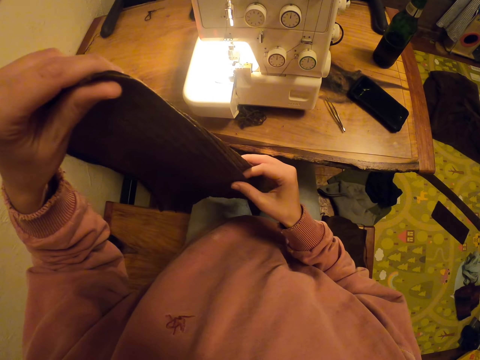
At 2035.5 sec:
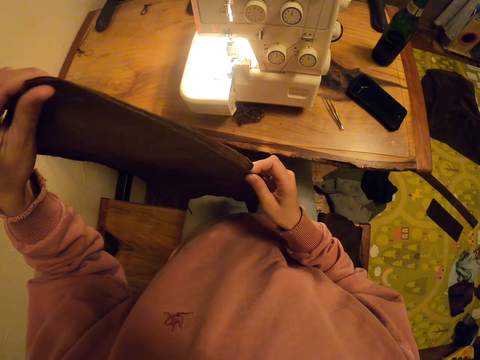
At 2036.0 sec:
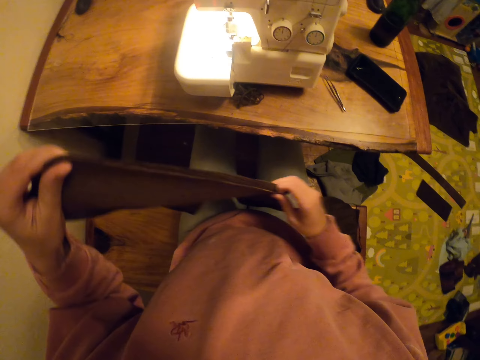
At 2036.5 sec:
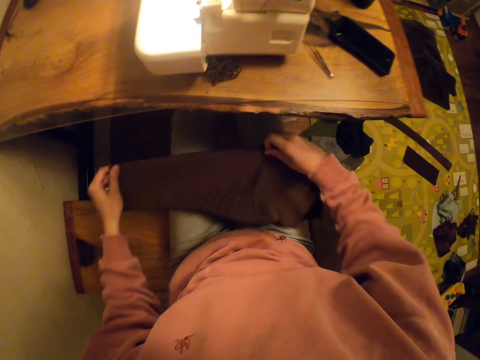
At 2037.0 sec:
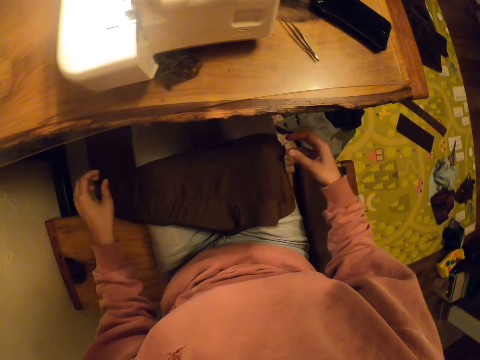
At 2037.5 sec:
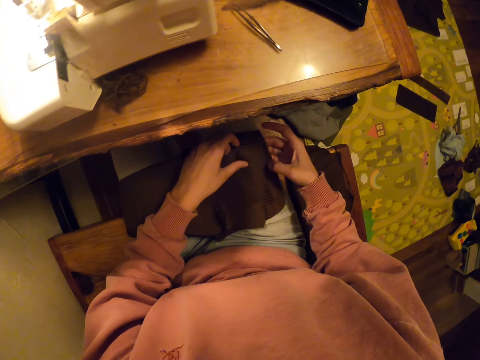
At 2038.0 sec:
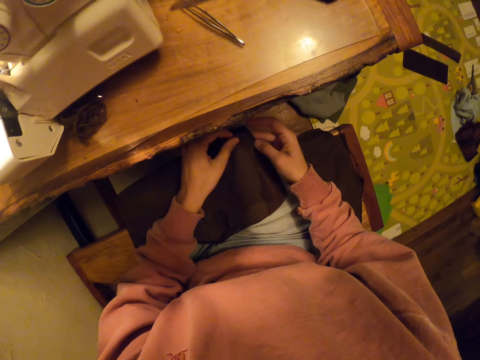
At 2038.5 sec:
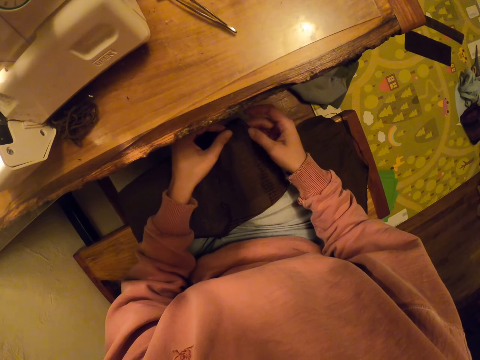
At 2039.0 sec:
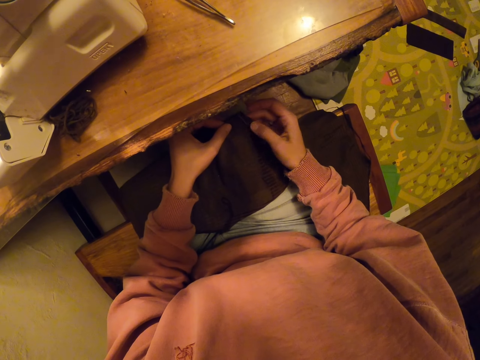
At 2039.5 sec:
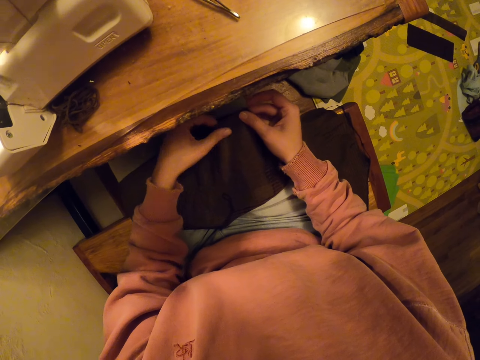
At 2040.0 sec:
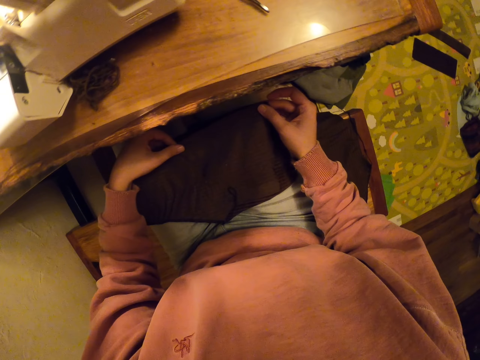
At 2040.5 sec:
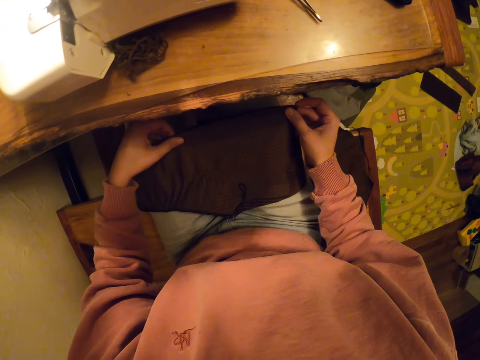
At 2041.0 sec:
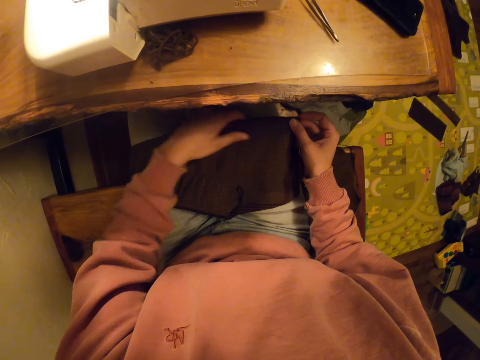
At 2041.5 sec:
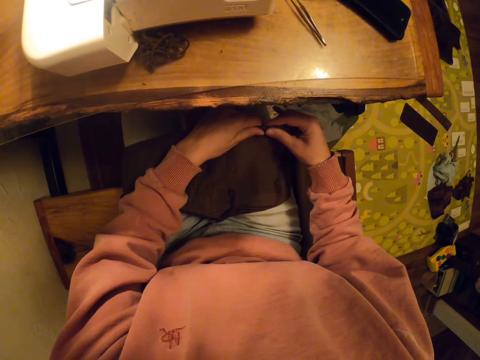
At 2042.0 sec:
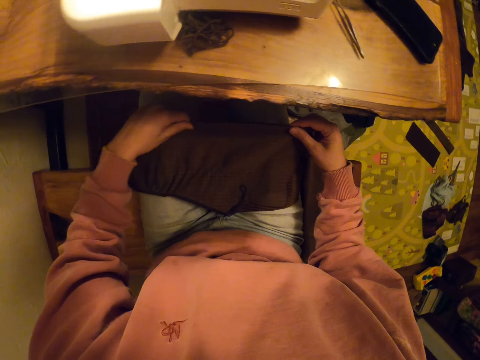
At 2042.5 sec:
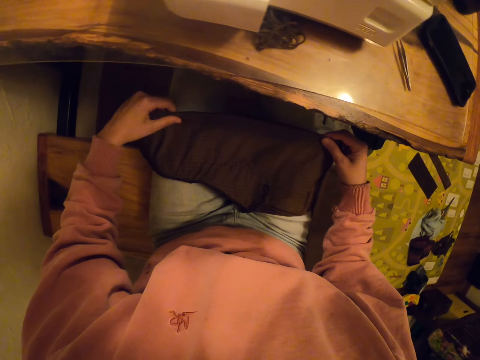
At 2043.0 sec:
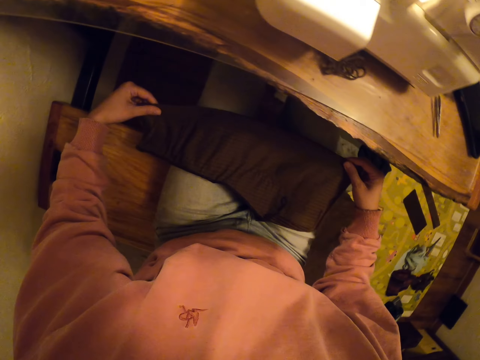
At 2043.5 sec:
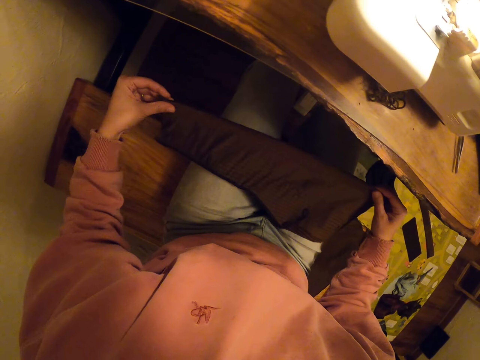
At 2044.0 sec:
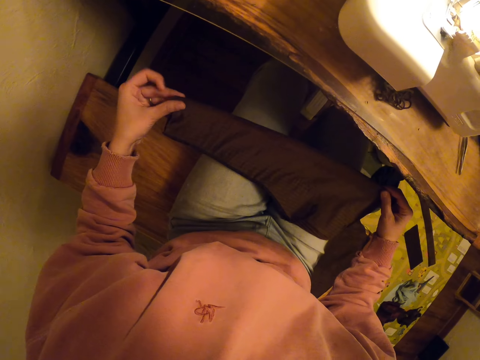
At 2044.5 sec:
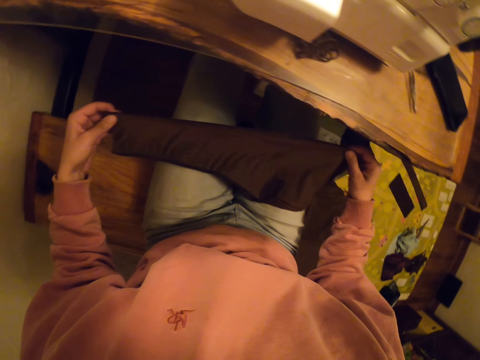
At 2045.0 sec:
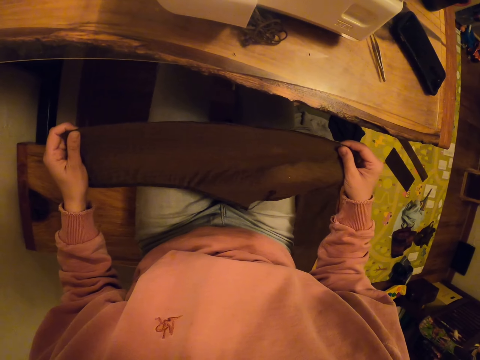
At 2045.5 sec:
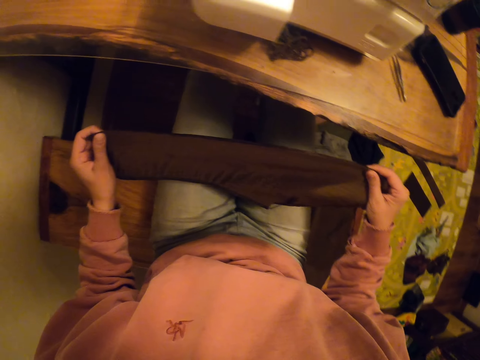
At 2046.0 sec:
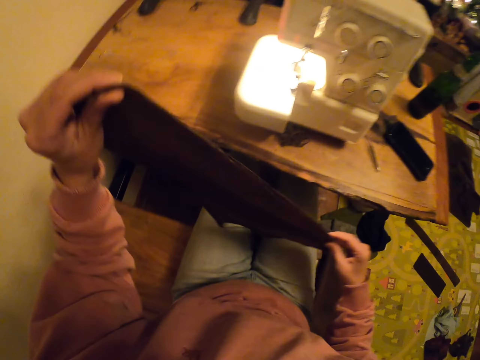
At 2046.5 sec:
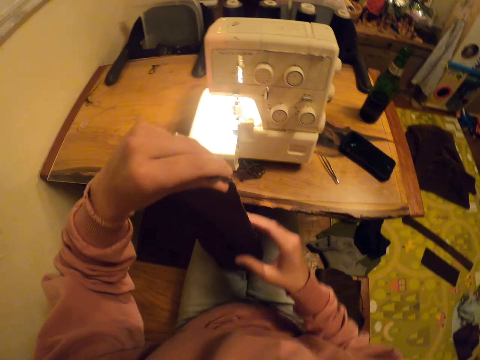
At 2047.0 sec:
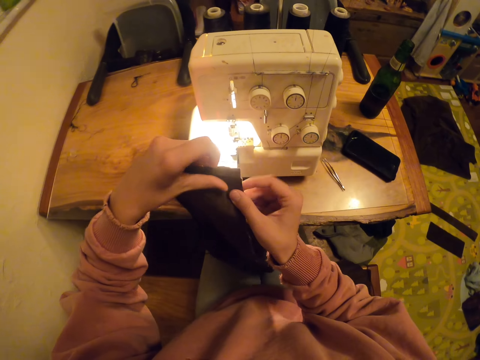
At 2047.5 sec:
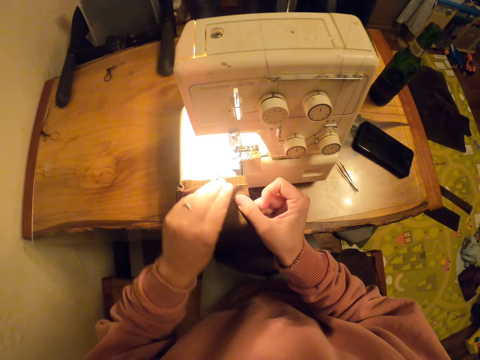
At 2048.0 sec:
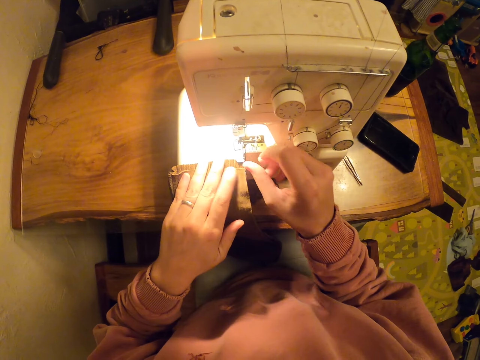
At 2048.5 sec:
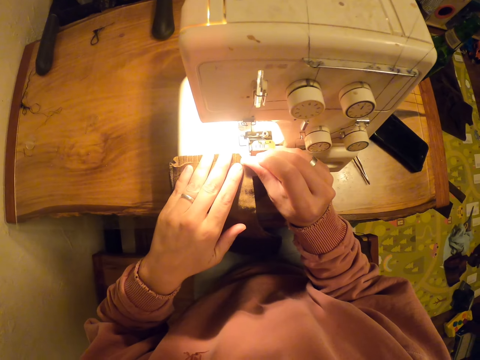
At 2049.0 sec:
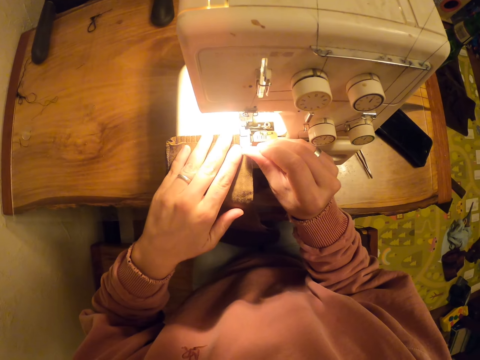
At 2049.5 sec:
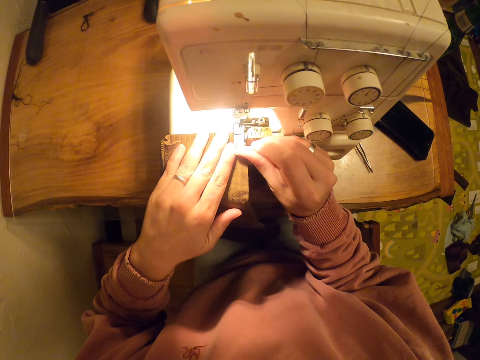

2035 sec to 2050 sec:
The camera wearer places the piece of cloth on the sewing machine.

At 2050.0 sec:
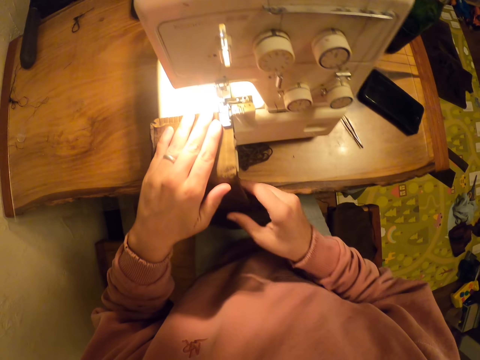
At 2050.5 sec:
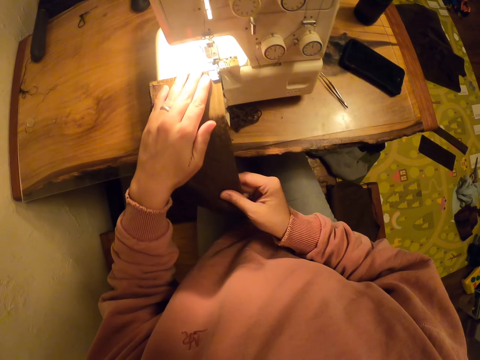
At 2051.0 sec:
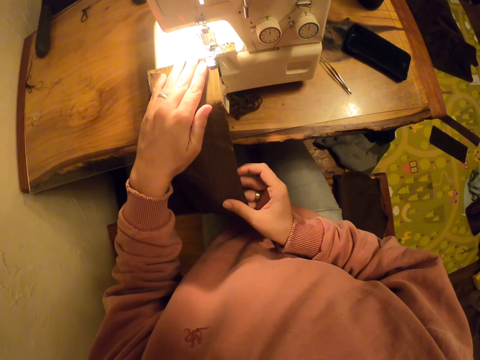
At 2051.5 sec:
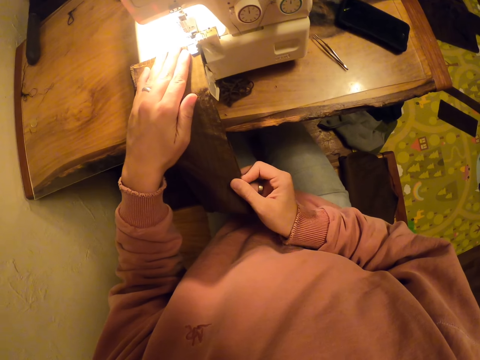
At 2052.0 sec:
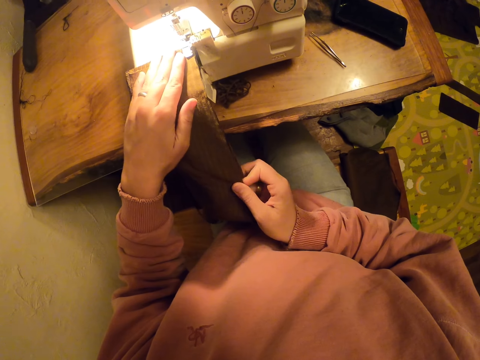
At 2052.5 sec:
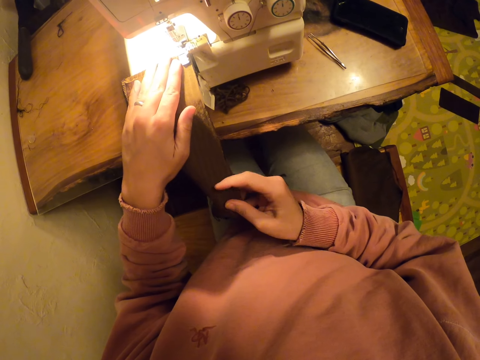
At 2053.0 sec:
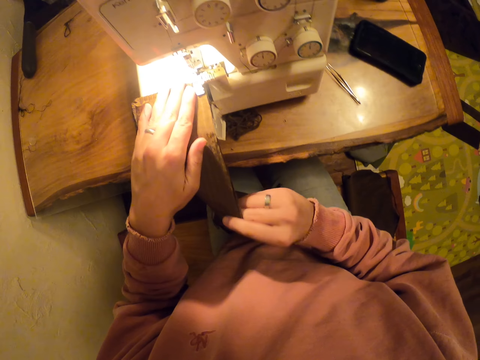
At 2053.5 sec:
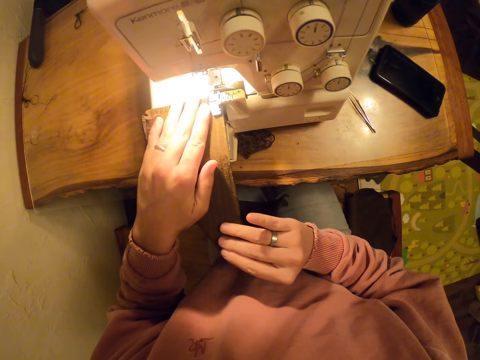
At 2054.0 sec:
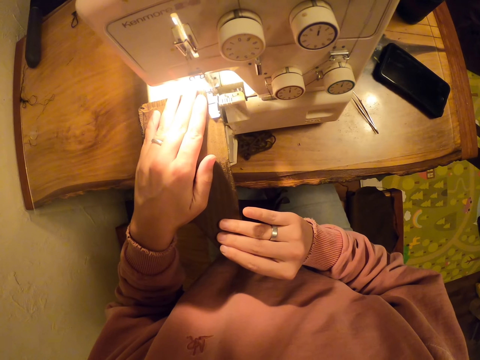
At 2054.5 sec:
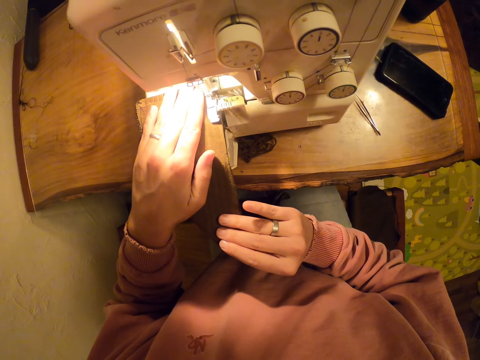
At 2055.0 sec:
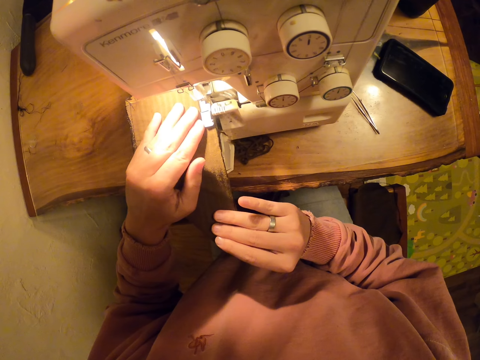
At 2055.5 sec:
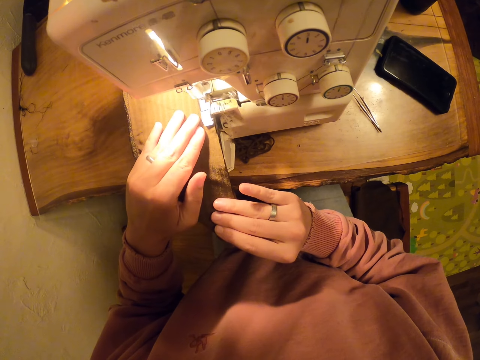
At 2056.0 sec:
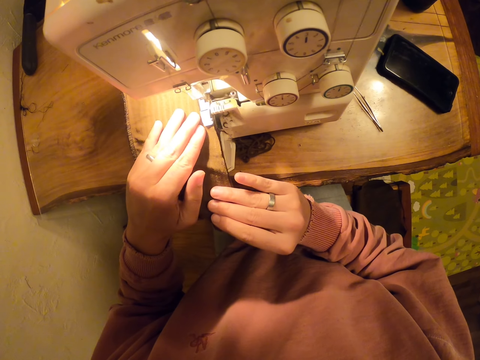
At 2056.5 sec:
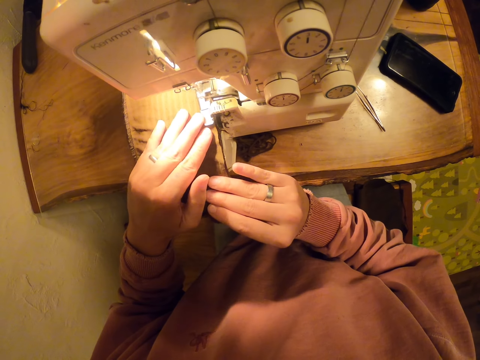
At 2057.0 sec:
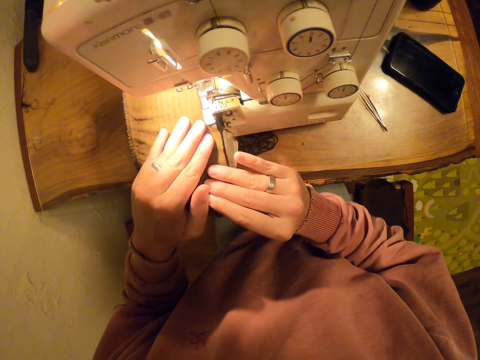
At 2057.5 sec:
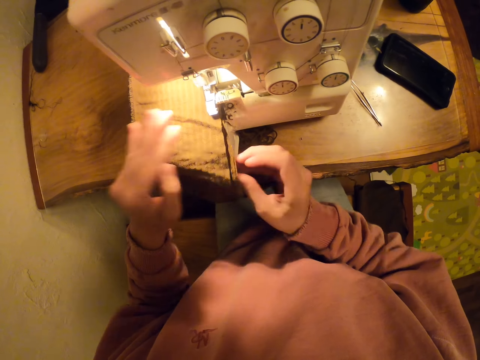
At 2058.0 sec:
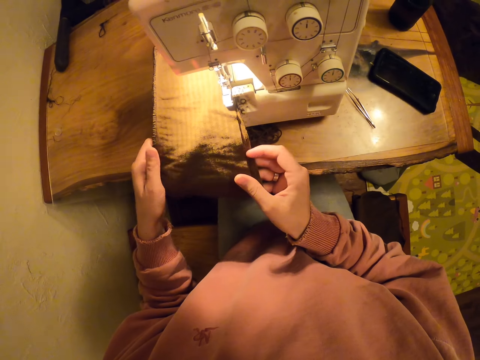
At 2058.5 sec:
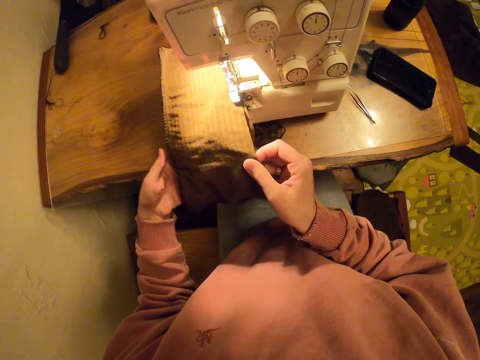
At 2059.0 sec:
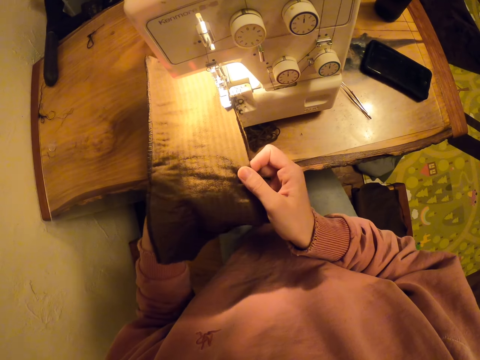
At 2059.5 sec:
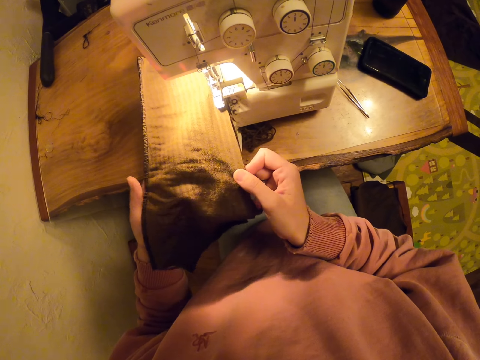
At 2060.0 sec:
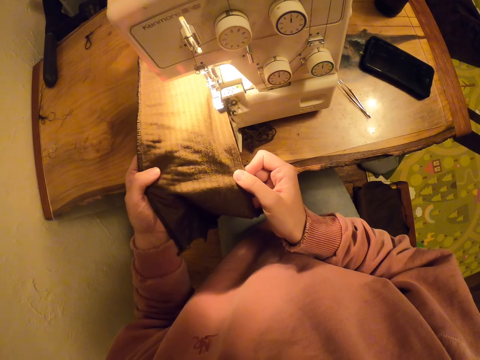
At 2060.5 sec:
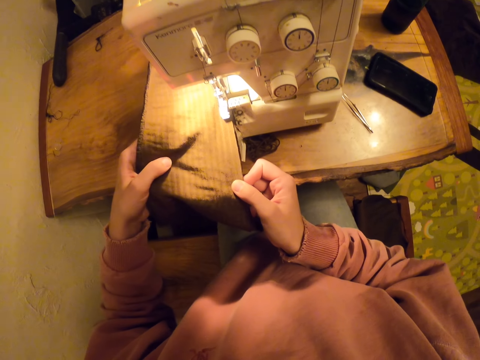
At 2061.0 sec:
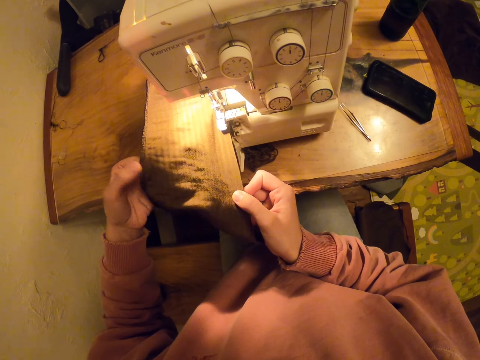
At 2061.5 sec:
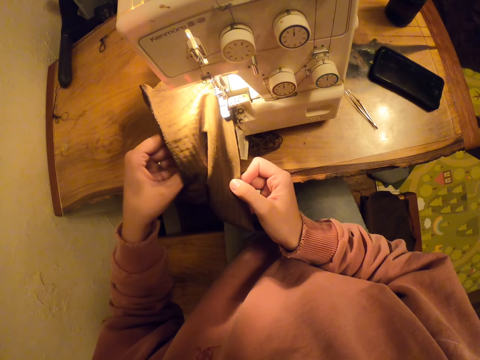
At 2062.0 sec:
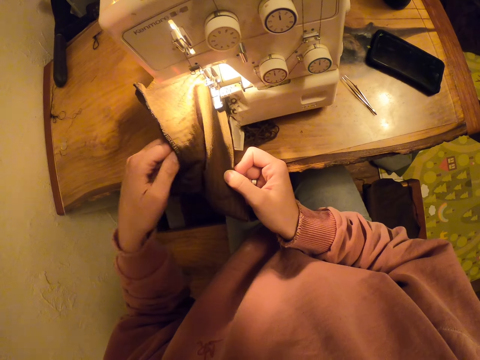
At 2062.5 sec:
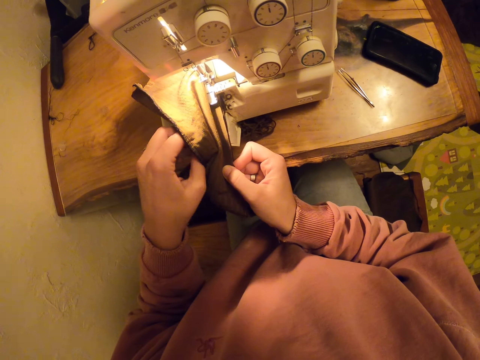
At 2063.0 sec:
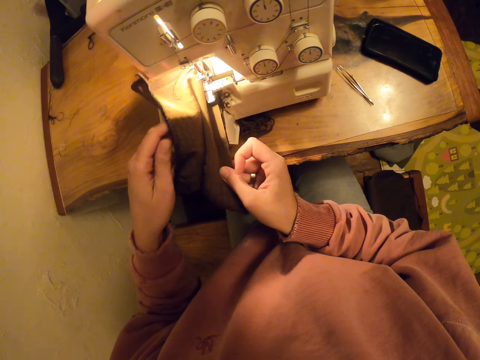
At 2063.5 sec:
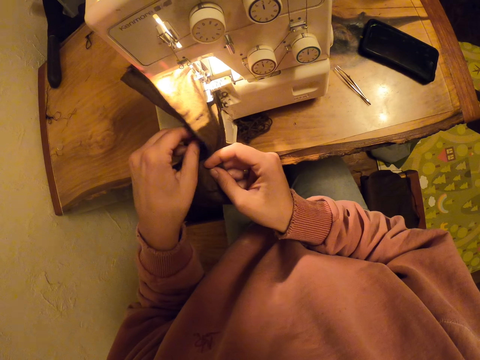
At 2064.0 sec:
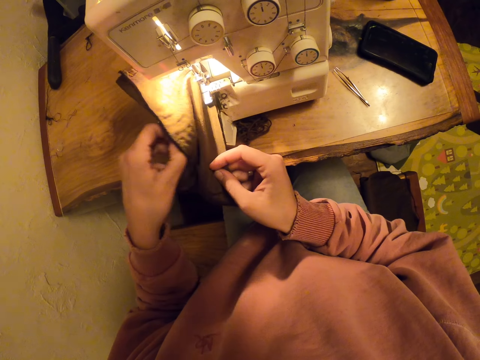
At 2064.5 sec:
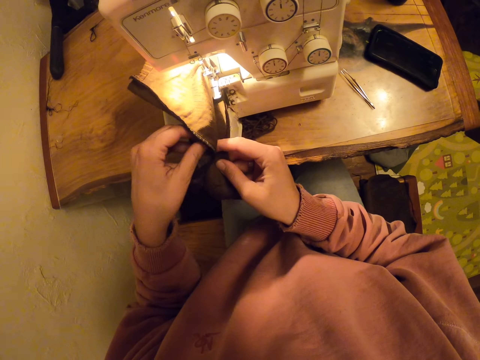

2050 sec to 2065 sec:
The camera wearer aligns the cloth. They sew the piece of cloth. They stretch the piece of cloth. They align the cloth.
